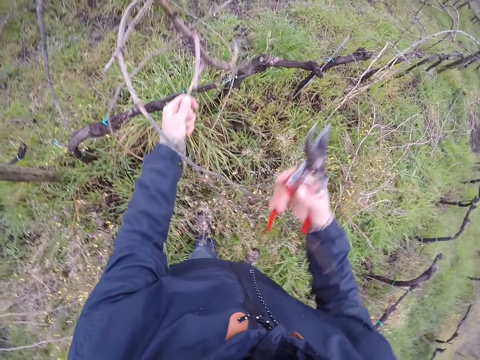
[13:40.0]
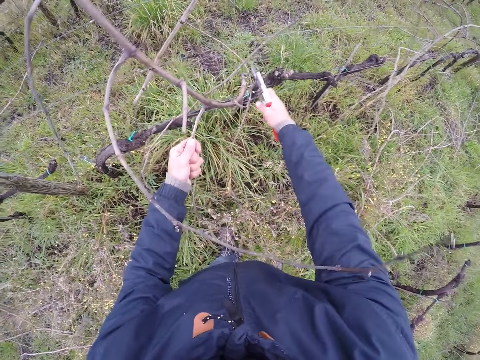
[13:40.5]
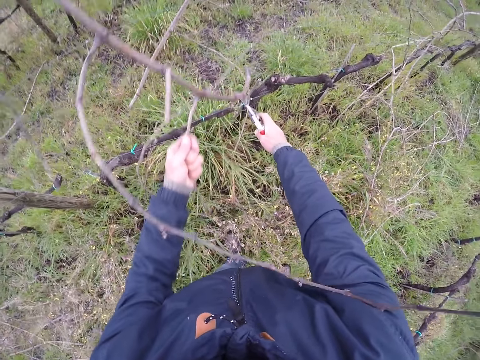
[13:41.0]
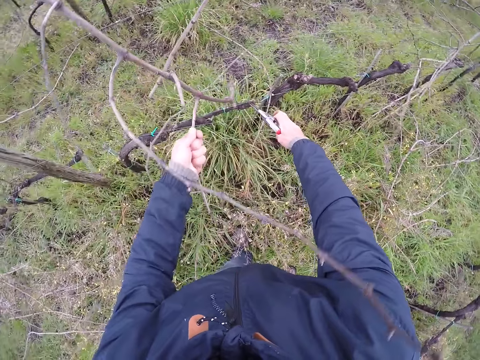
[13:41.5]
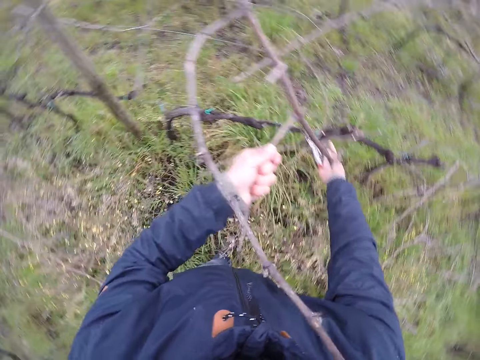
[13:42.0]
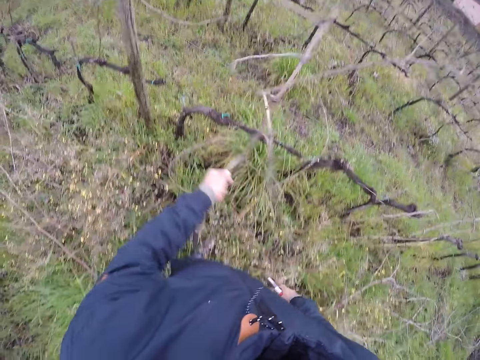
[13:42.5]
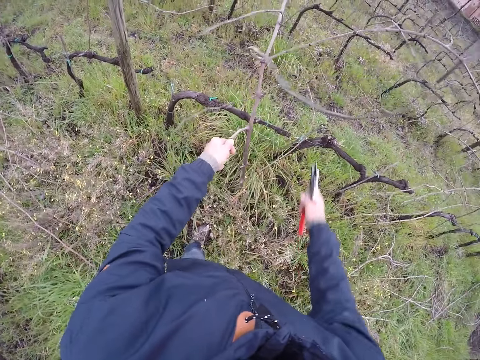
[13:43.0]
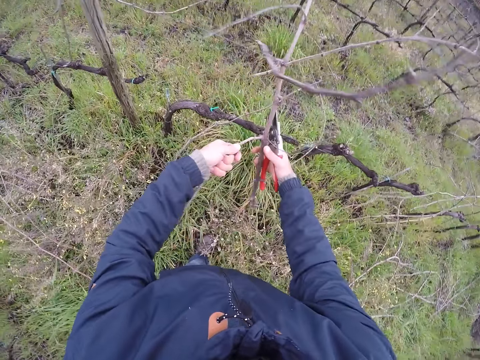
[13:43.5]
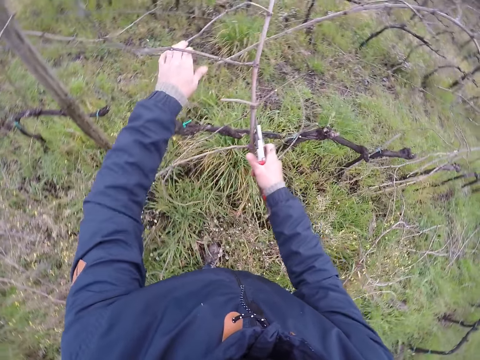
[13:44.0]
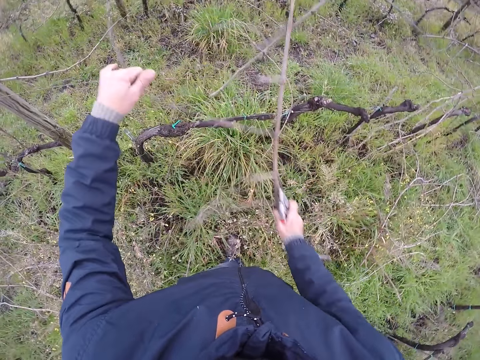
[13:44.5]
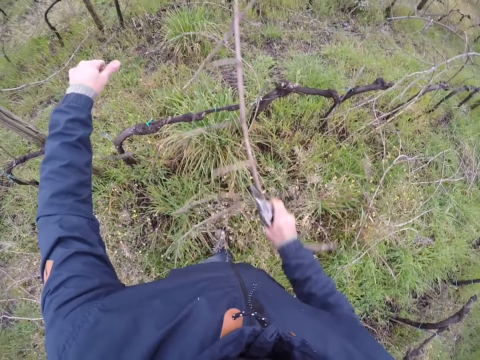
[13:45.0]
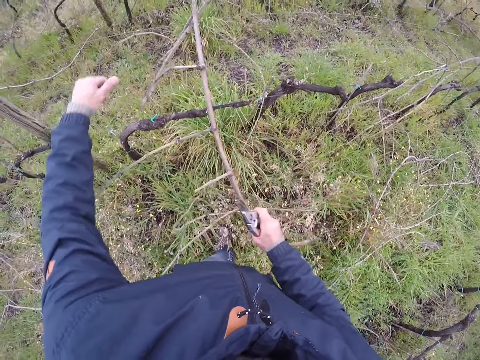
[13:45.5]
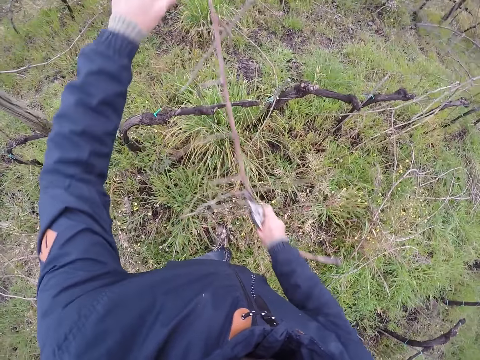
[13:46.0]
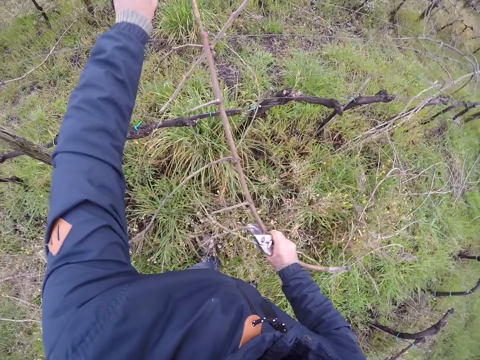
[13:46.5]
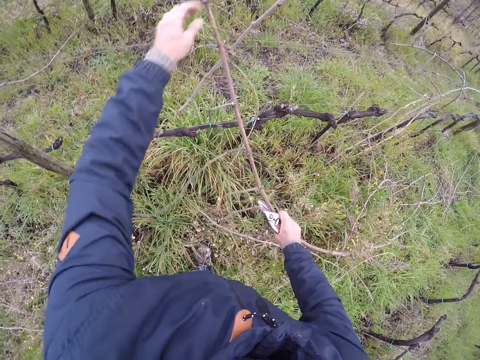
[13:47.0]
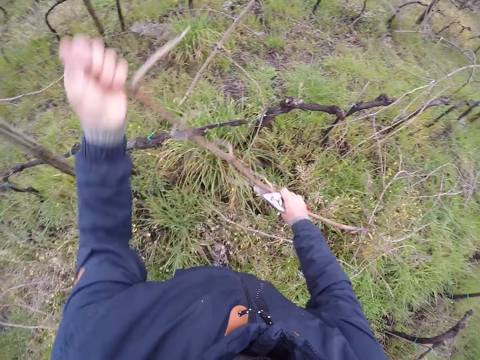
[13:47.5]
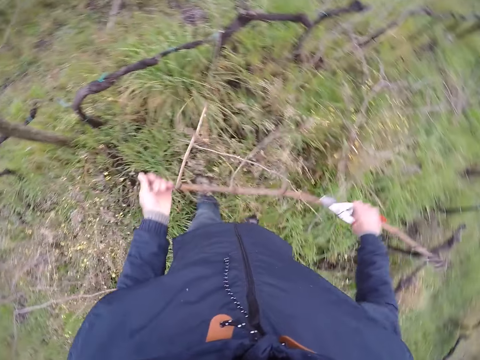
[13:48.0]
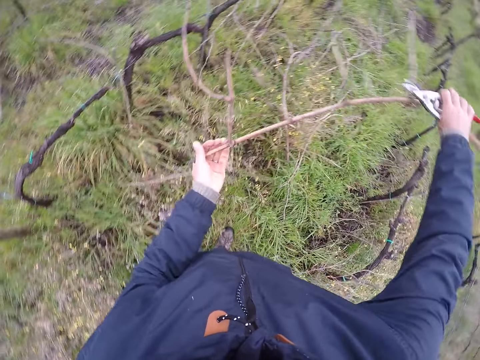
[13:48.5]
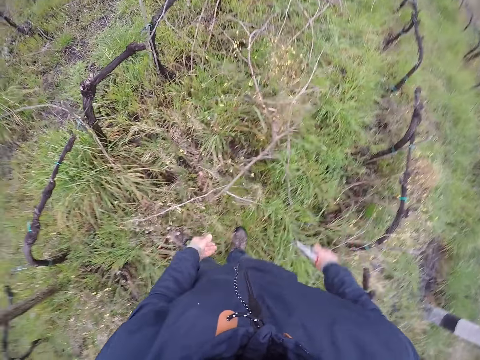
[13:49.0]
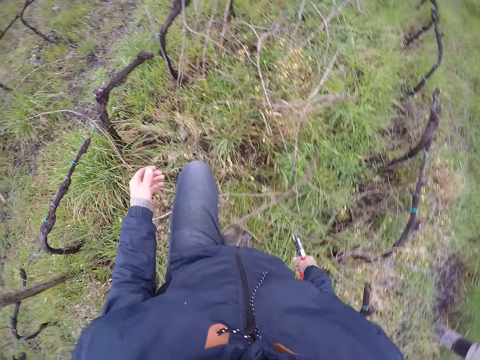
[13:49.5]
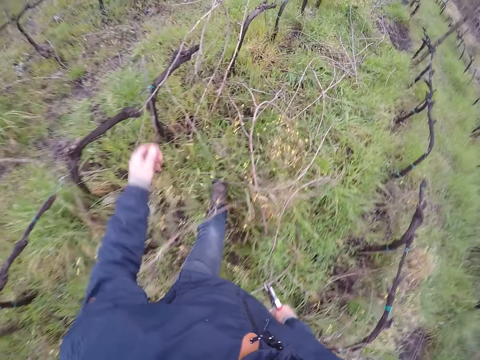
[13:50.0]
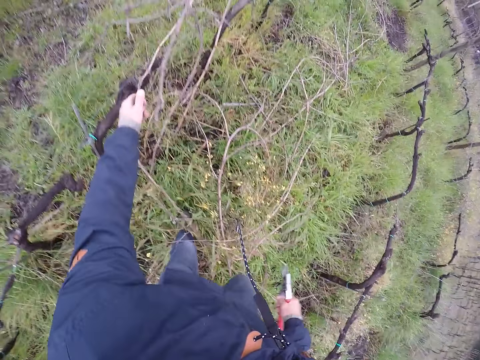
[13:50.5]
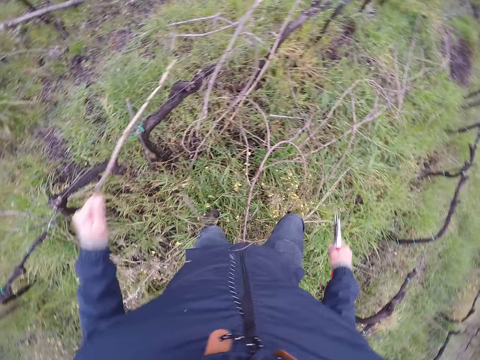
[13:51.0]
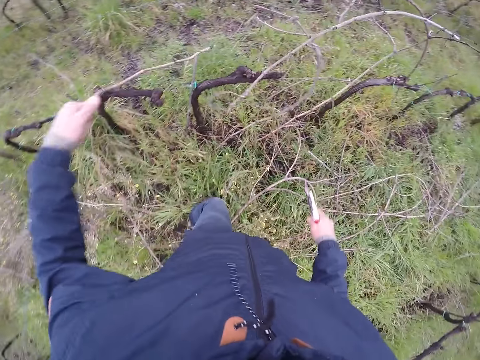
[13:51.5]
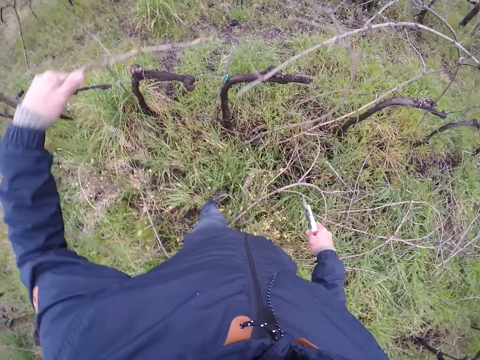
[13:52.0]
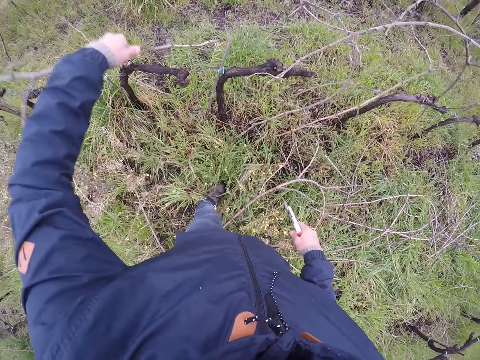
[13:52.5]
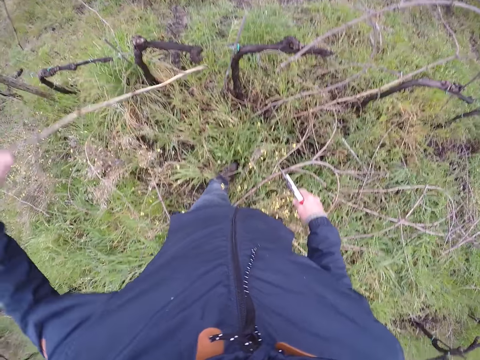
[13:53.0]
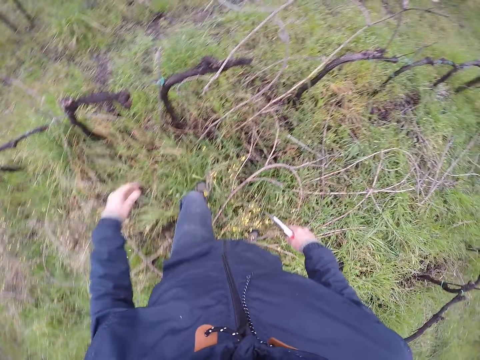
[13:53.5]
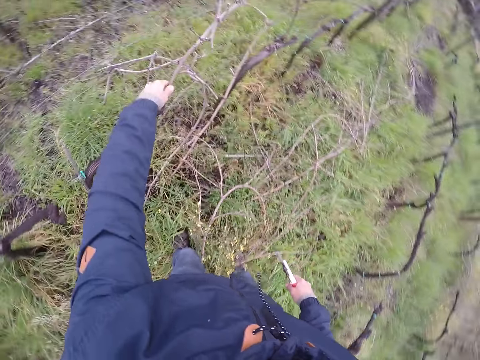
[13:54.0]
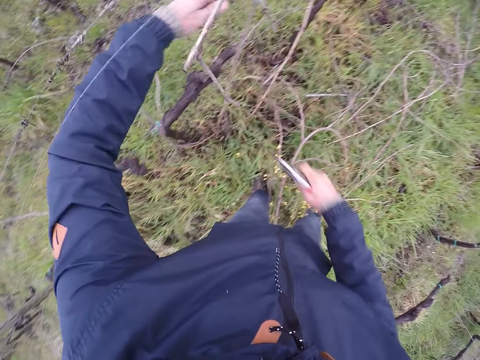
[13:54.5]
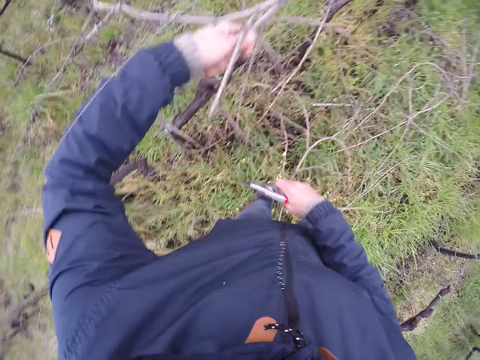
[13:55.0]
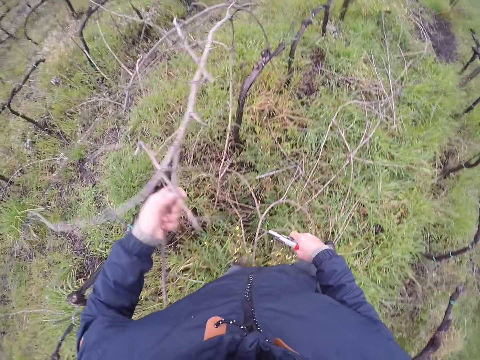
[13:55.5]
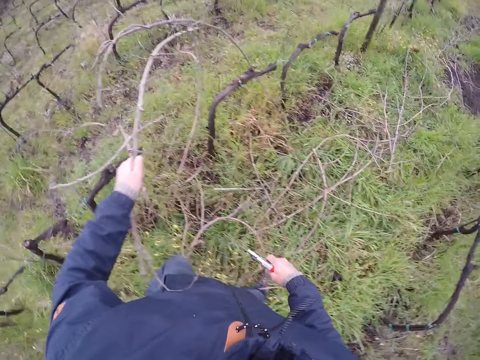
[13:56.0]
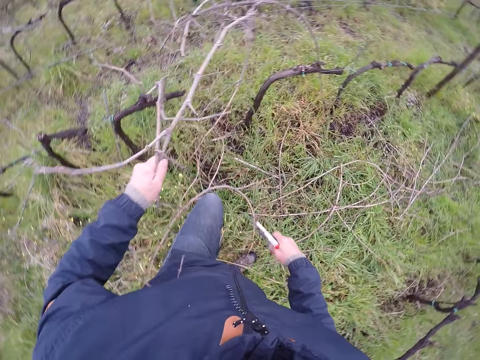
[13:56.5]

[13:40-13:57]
The camera wearer holds a branch with his left hand. He moves the branch. He holds the branch with both hands. He pulls the twig with both hands. He drops the twig on the ground with both hands. He pulls a twig with his left hand. He throws the twig on the ground with his left hand. He pulls some twigs from the hedge with his left hand.

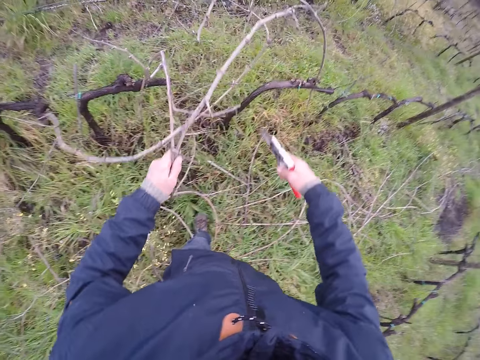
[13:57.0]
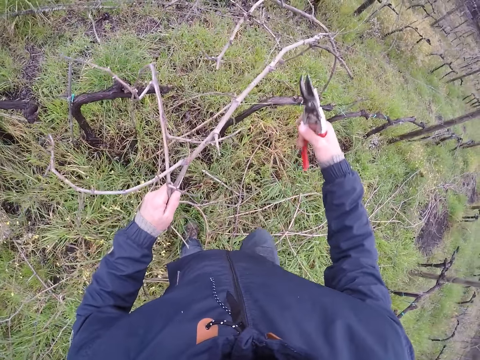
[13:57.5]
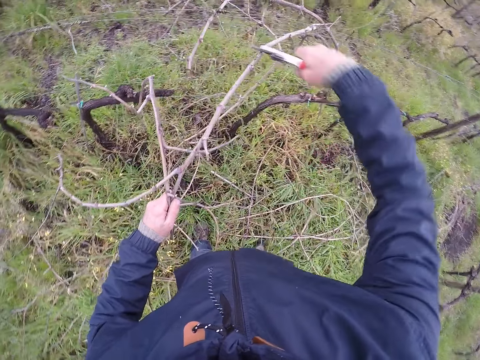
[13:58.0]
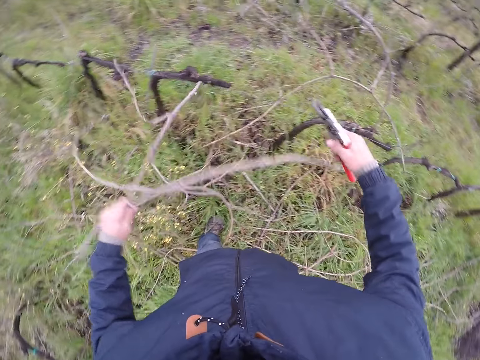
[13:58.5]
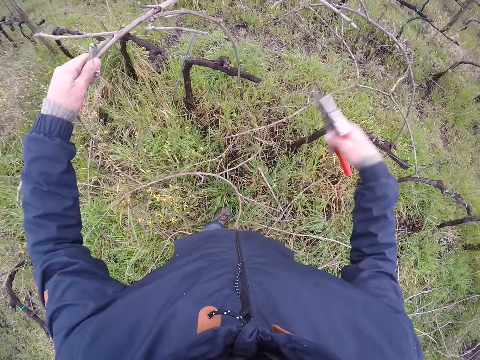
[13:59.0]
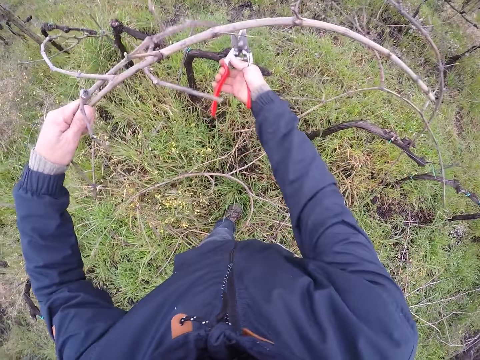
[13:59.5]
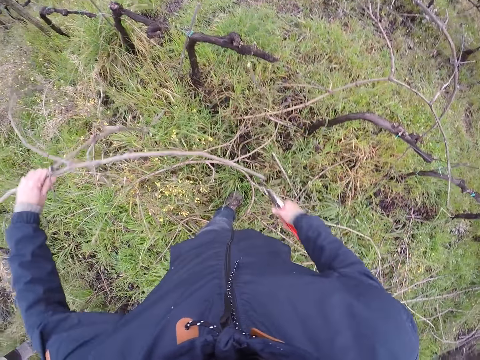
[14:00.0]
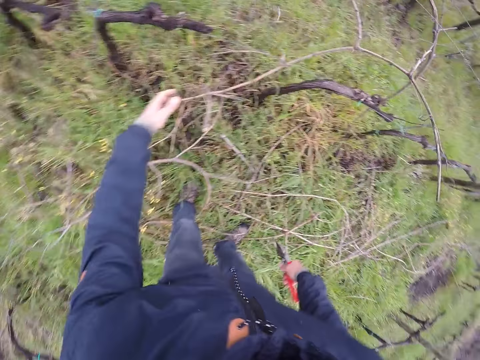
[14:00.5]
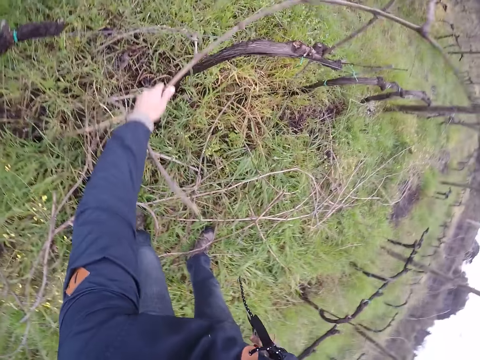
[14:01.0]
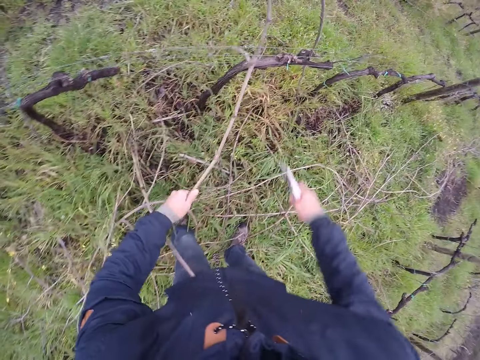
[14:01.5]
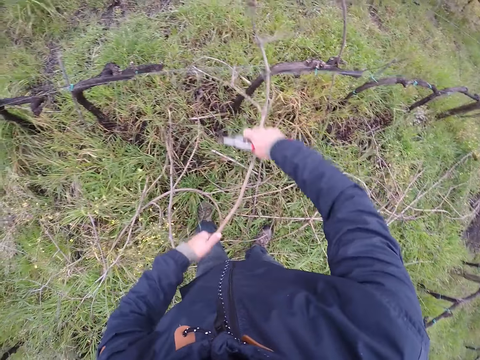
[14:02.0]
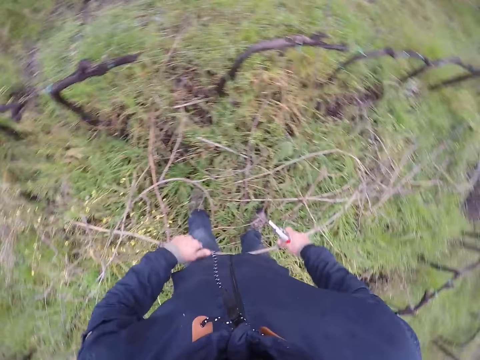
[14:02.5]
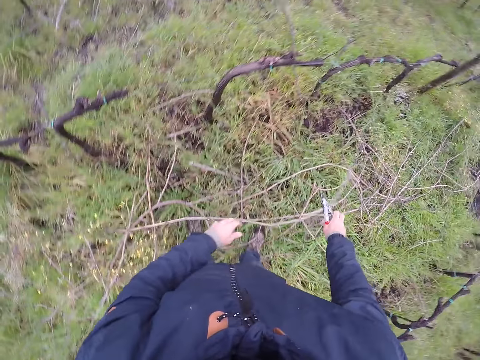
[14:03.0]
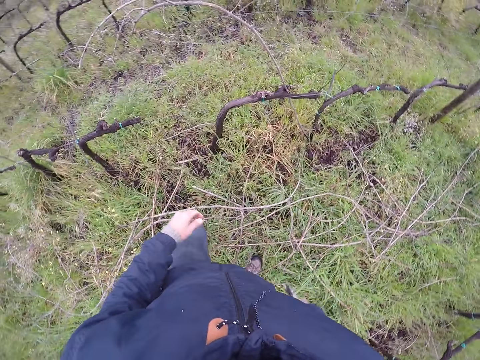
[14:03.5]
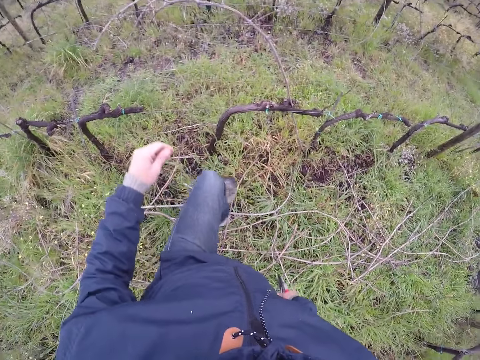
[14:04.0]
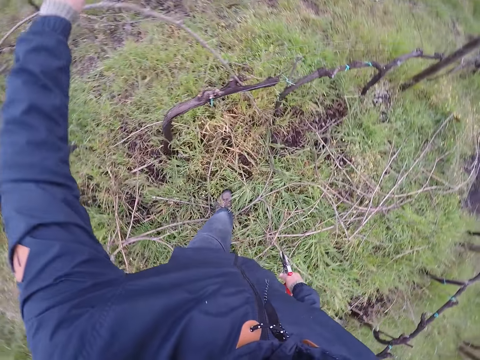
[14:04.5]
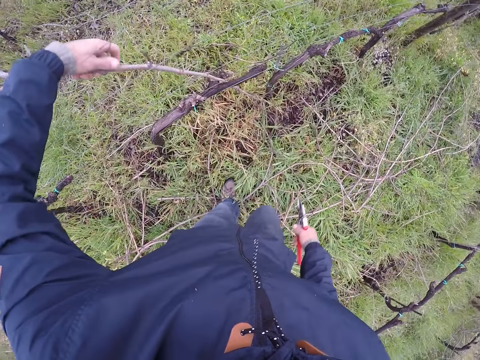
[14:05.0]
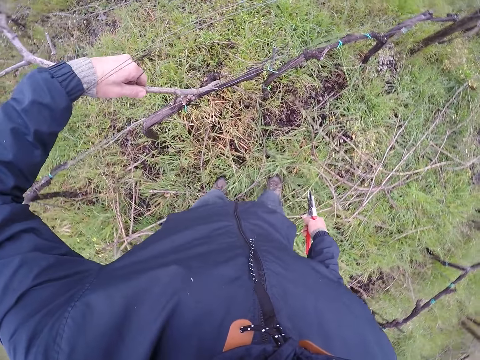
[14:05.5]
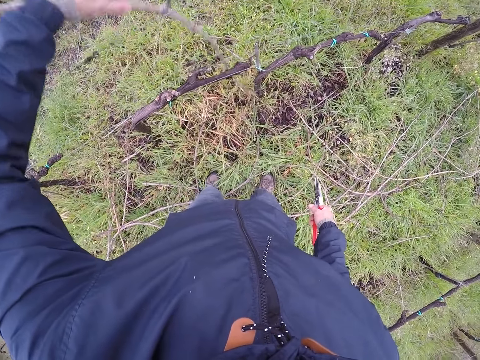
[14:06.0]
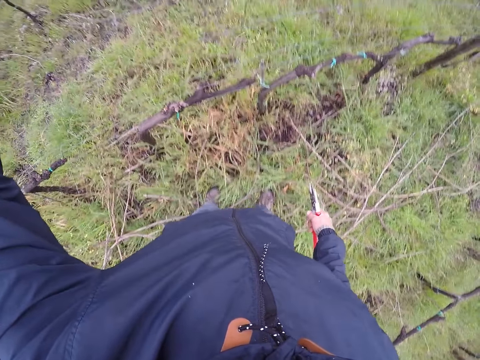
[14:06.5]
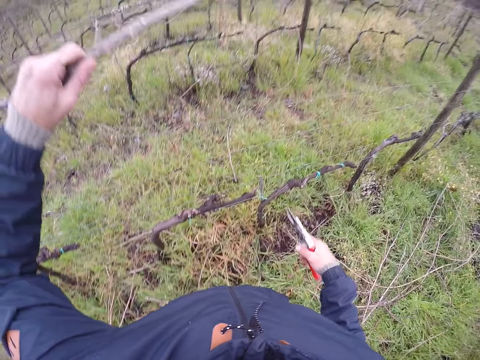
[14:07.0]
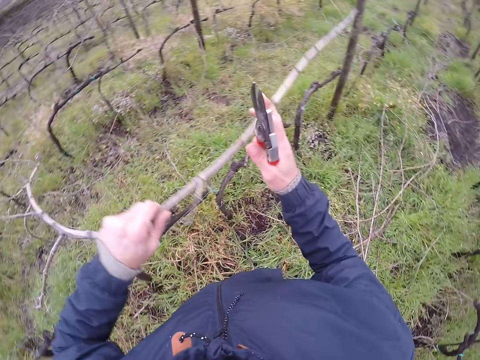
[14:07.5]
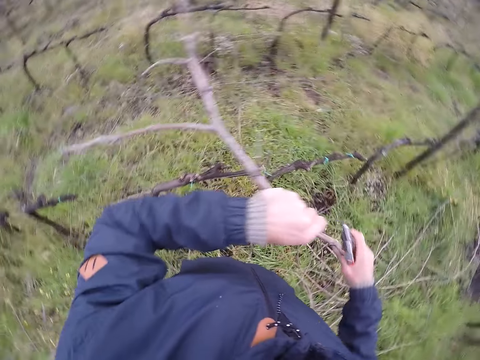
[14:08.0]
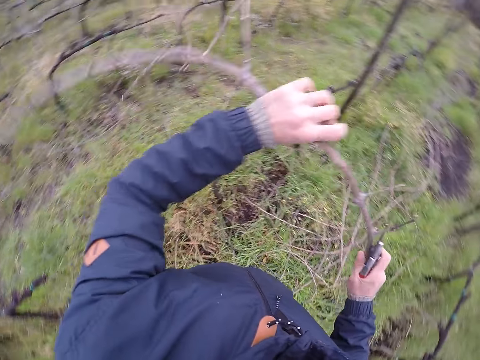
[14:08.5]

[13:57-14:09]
The camera wearer cuts the twig in his left hand with a pruning shear in his right hand. He cuts the twig again into small pieces. He drops the twig in his left hand on the ground. He pulls a twig with his left hand. He pulls the twig with both hands. He drops the twig on the ground with both hands. He pulls a twig with his left hand. He lifts up a stick. He places his right hand on the twig in his left hand.
